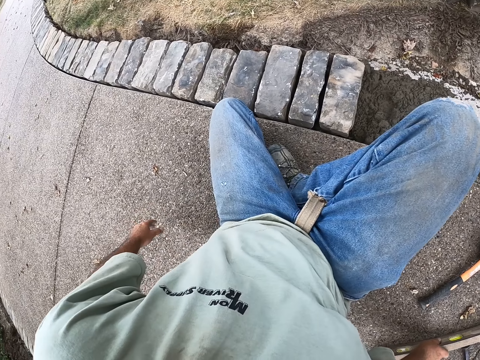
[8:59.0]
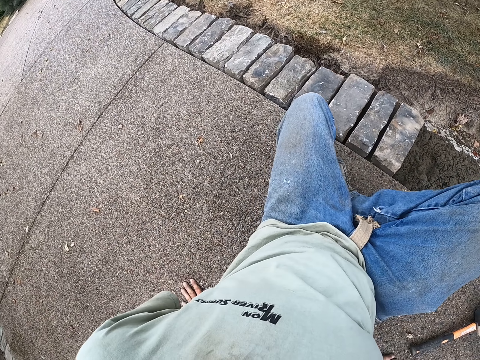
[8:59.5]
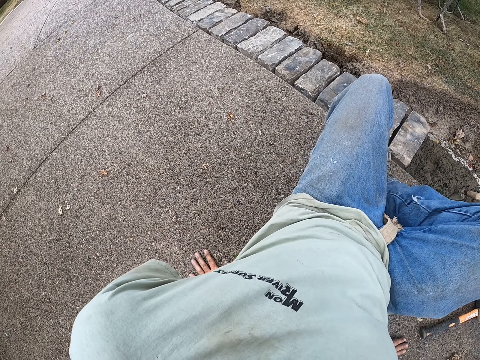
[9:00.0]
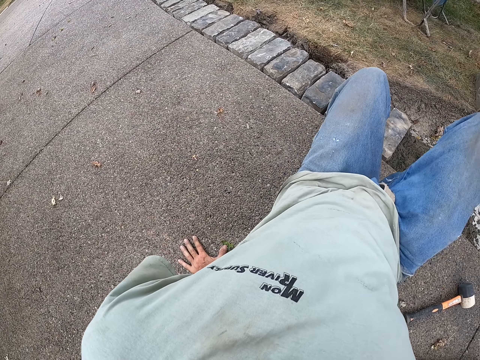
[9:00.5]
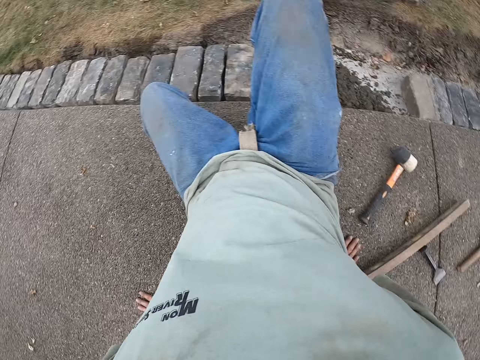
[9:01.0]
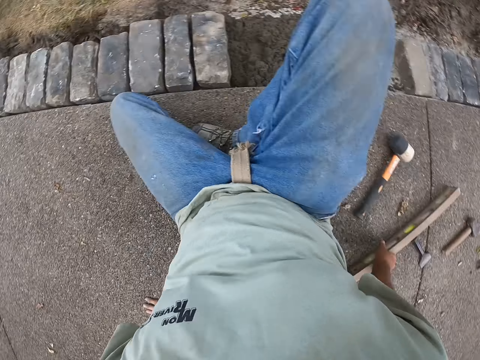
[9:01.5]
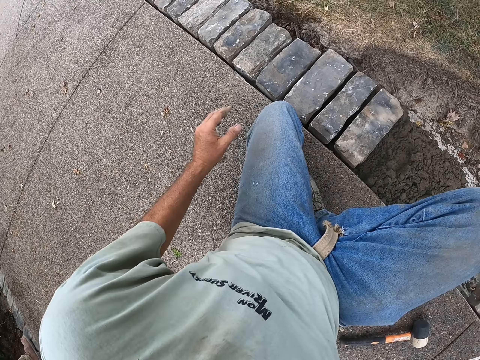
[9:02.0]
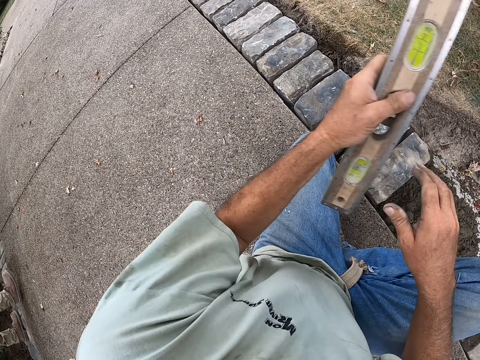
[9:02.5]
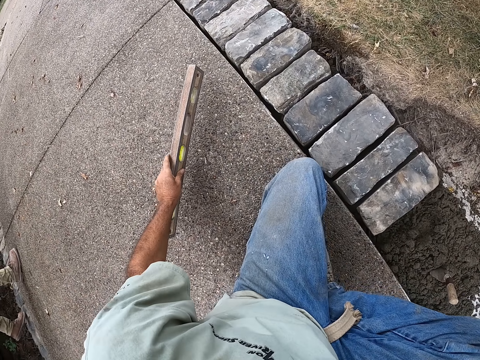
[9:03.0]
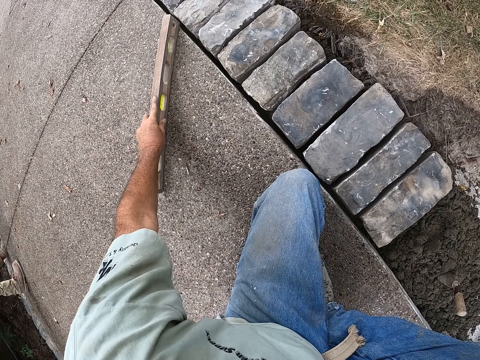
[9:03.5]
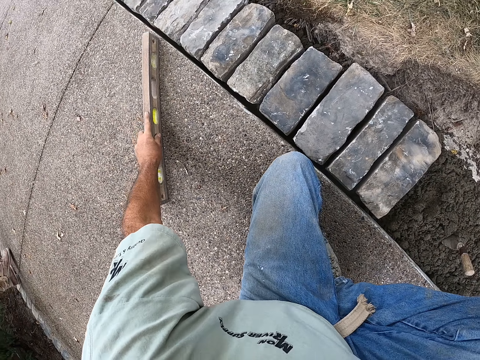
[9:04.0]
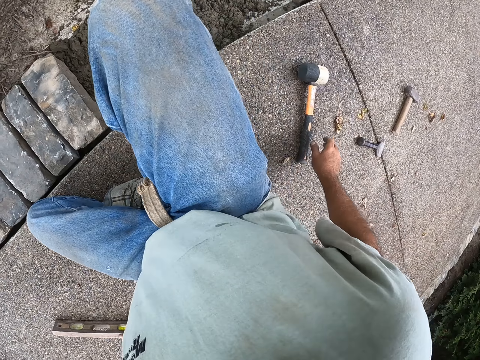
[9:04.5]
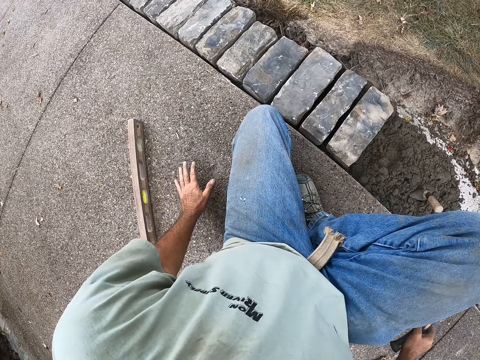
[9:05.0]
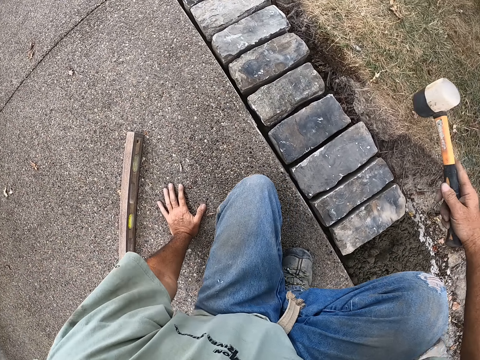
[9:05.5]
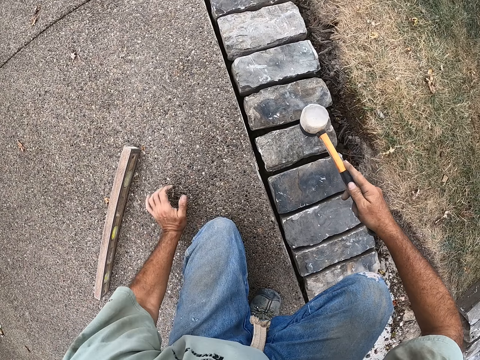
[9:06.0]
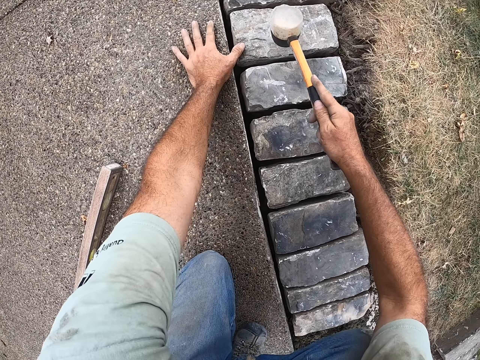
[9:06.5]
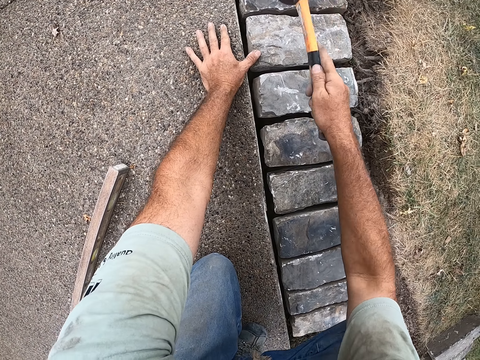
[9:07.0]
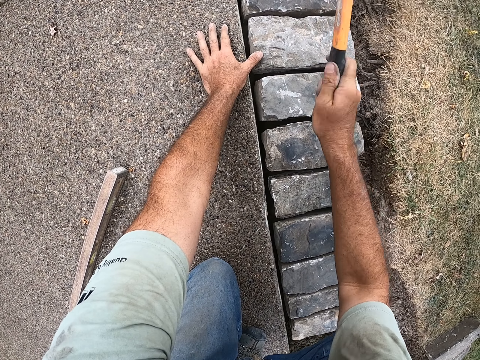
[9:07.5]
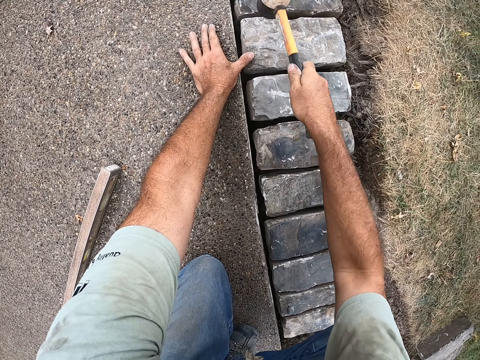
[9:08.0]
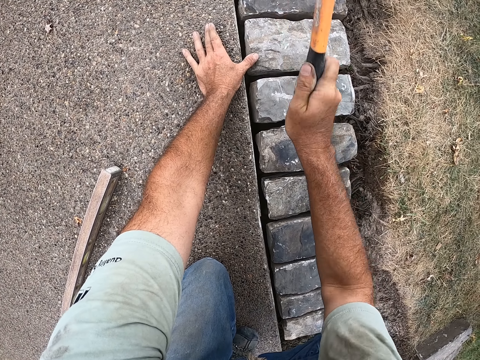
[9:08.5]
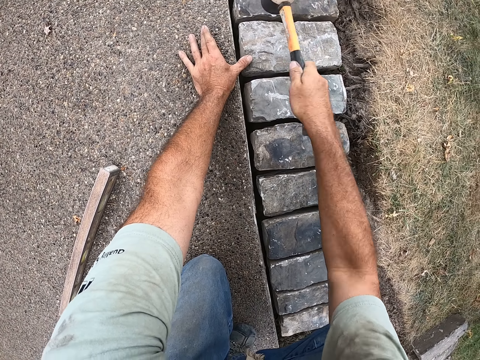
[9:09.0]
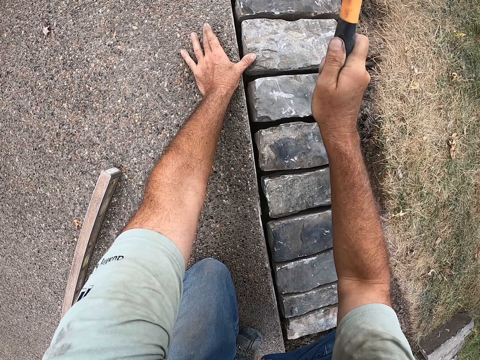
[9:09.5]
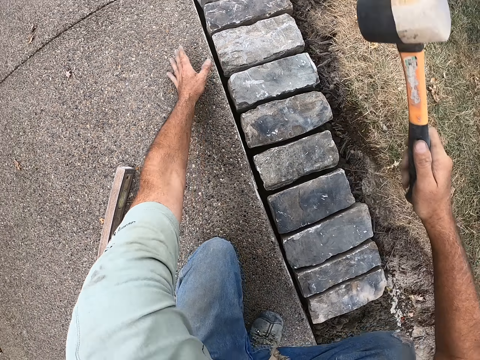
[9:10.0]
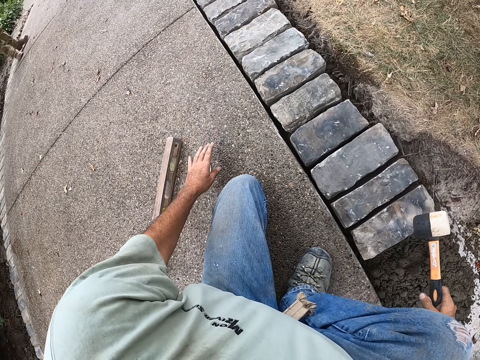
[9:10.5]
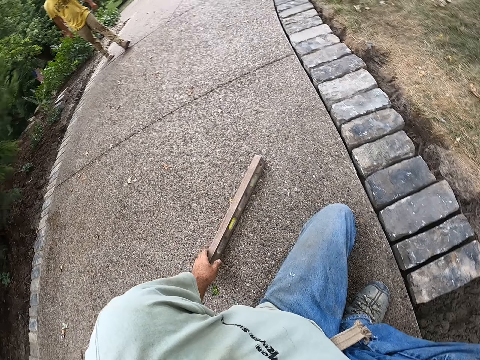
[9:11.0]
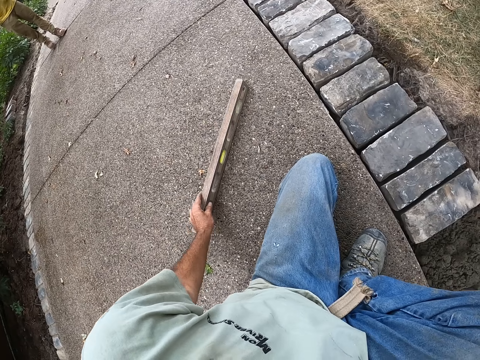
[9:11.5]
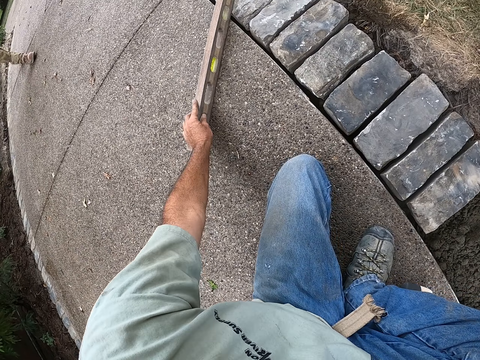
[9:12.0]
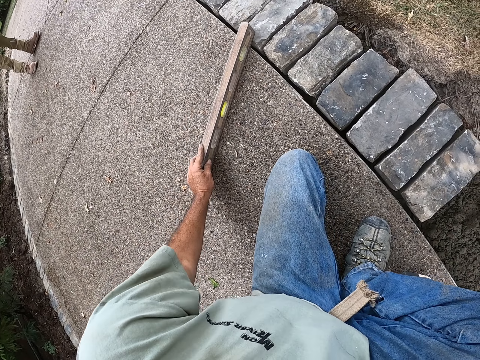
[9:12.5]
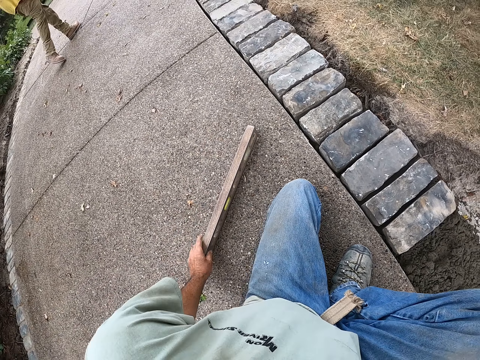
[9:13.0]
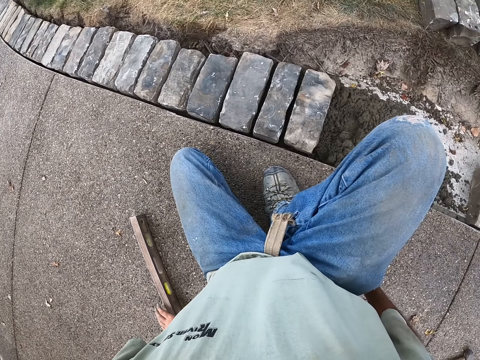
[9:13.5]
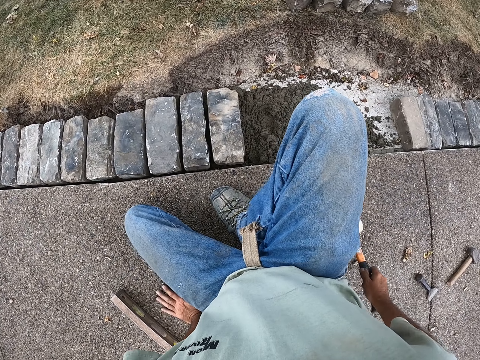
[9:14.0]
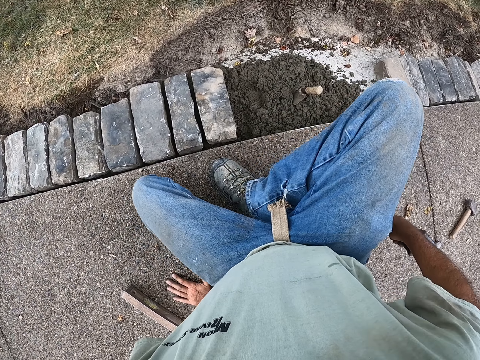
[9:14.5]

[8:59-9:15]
The camera wearer places the spirit level down. They move around. They pick up the spirit level. They place the wood against the bricks. They pick up the mallet and hit the block with the mallet. They pick up the spirit level.

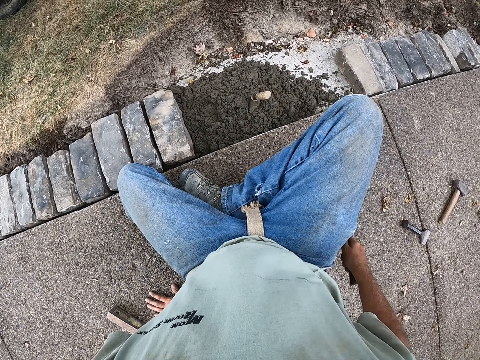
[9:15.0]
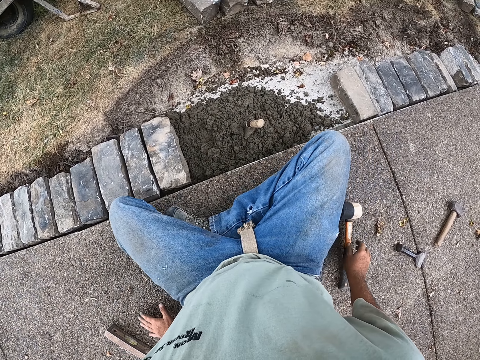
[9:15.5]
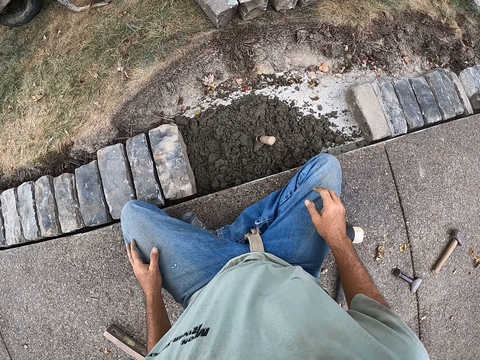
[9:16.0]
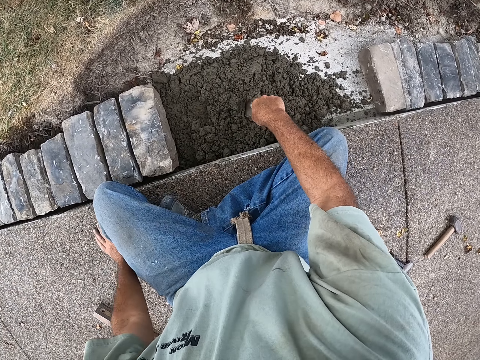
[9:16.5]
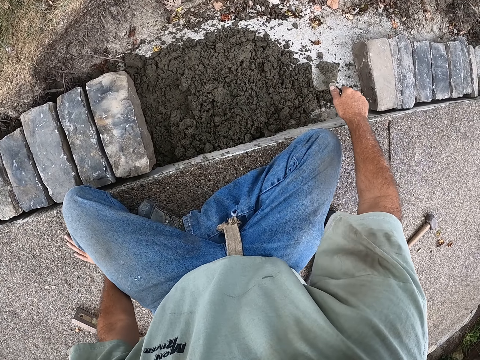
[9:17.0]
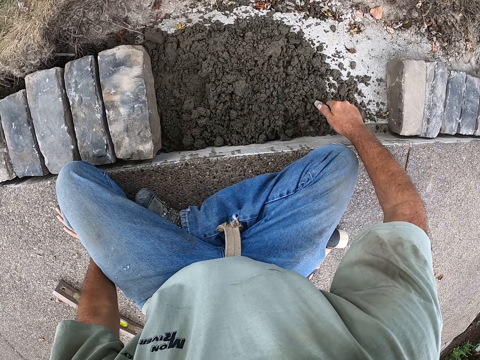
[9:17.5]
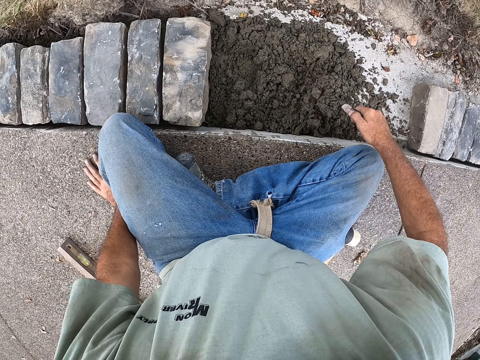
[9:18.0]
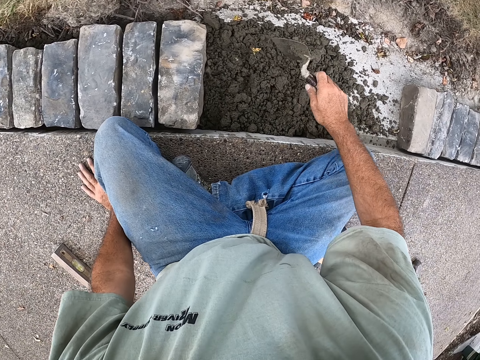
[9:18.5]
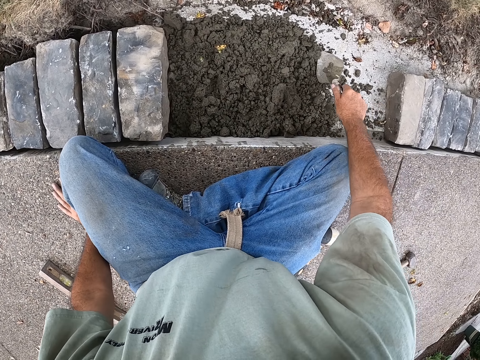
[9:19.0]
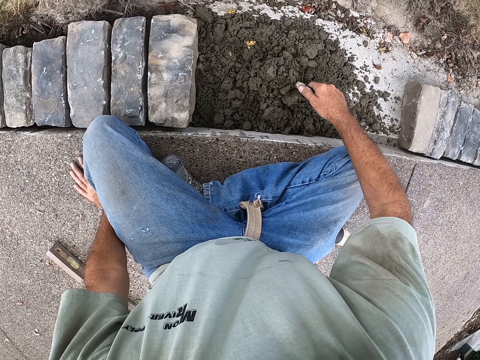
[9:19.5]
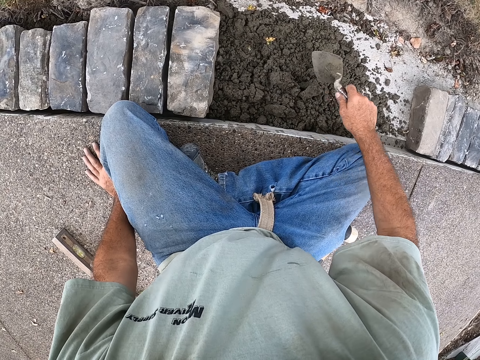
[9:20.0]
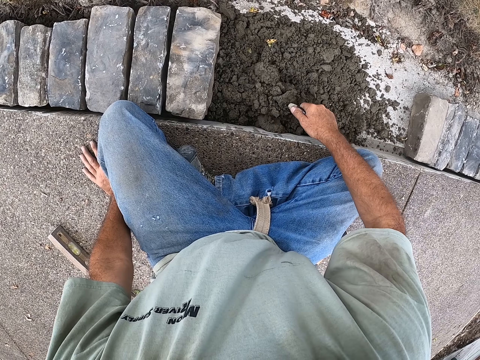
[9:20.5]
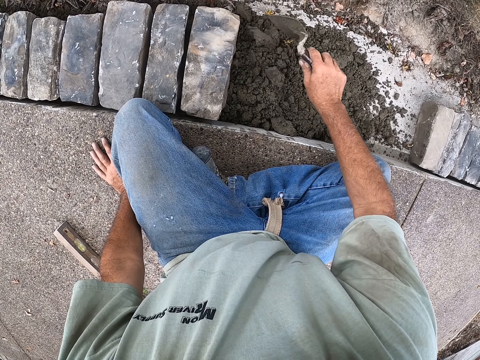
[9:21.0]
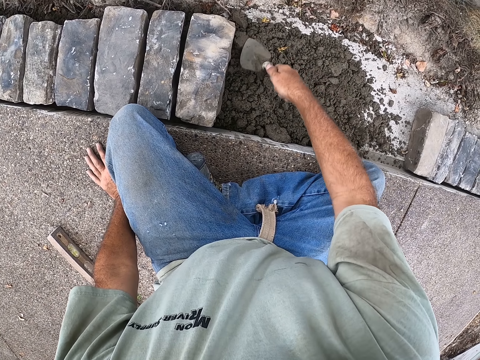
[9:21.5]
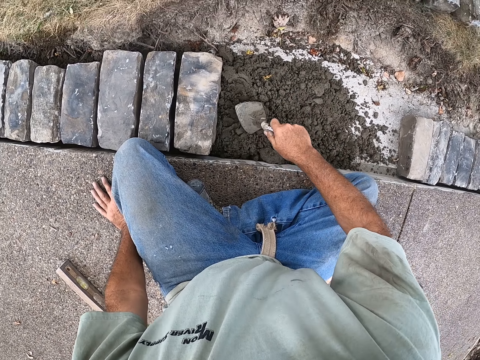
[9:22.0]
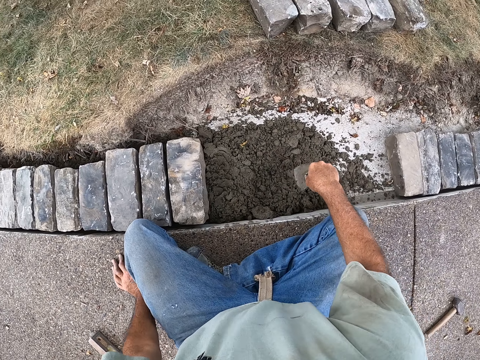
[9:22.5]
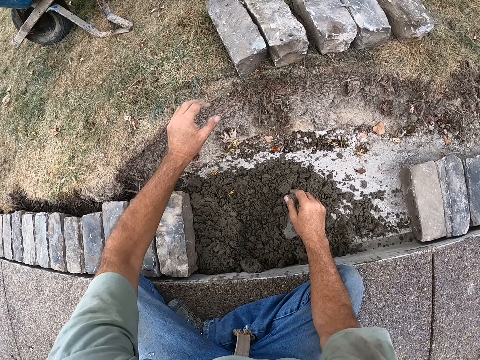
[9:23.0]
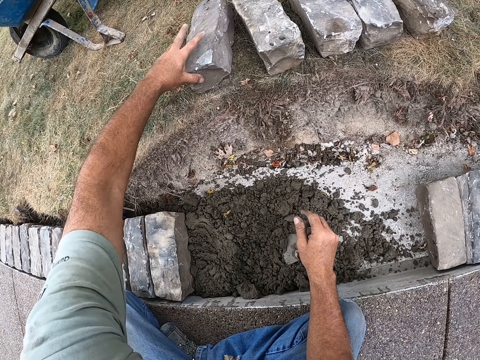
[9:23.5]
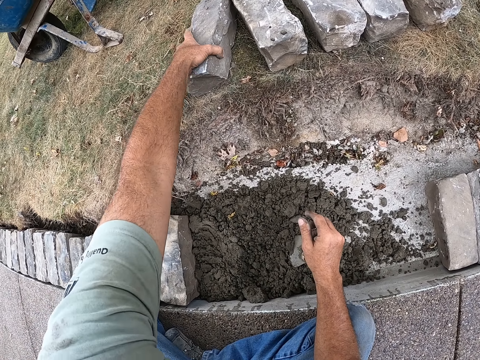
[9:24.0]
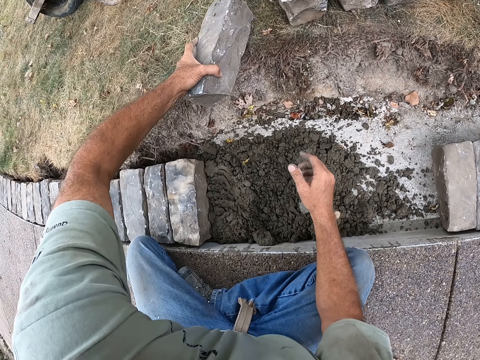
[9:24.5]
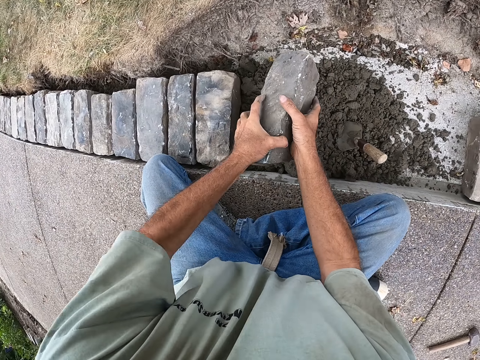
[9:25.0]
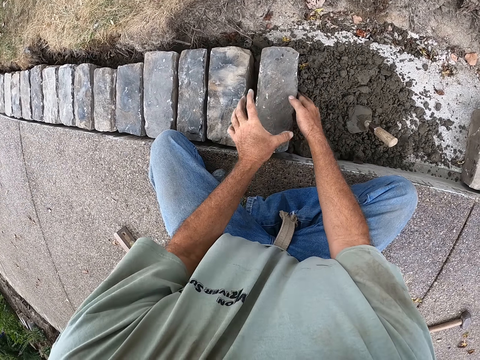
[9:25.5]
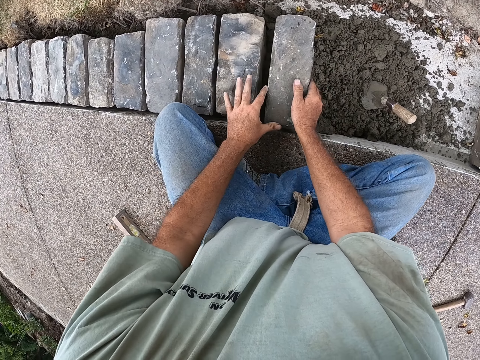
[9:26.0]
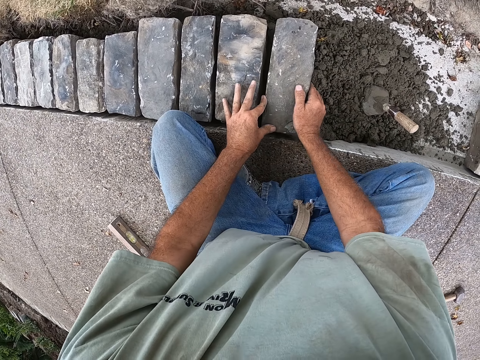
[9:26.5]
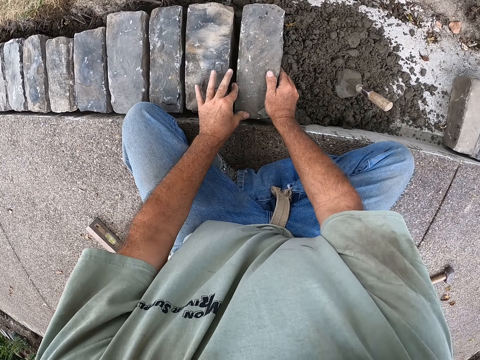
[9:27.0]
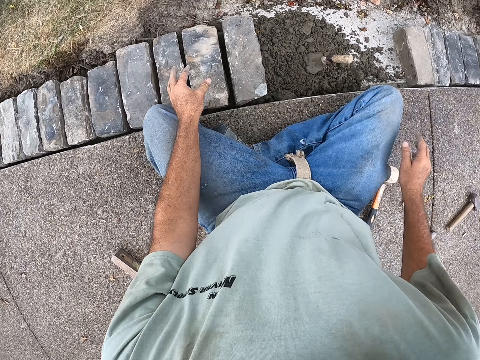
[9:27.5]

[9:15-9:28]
The camera wearer places the mallet down. They pick up the building trowel on the cement. They scoop the cement with the building trowel. They scoop the cement again. They spread the cement with the building trowel. They stick the building trowel on the cement. They place the building trowel down. They pick up the block on the grass. They place the block down on the cement.
